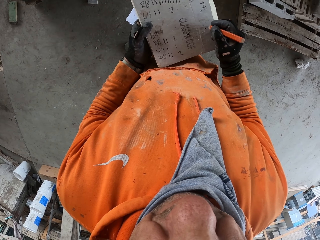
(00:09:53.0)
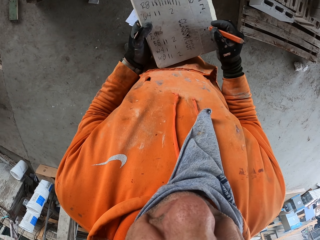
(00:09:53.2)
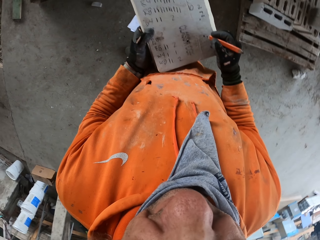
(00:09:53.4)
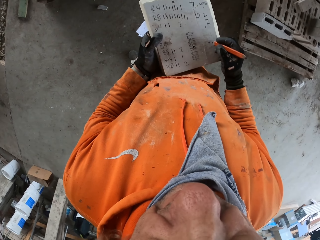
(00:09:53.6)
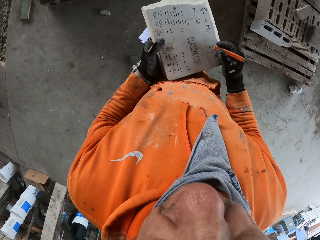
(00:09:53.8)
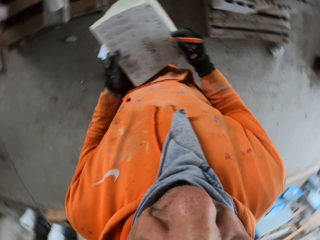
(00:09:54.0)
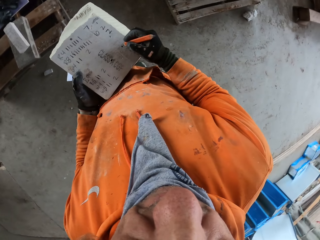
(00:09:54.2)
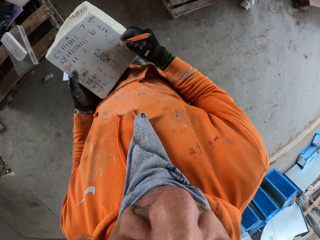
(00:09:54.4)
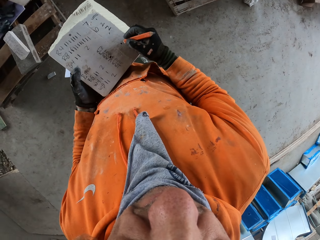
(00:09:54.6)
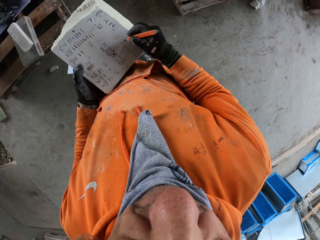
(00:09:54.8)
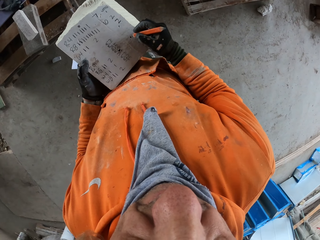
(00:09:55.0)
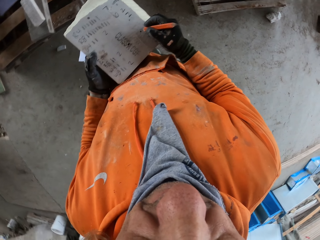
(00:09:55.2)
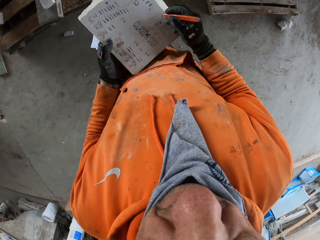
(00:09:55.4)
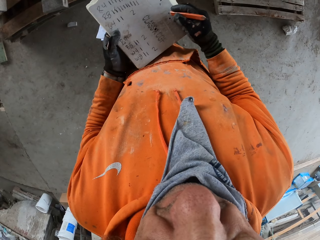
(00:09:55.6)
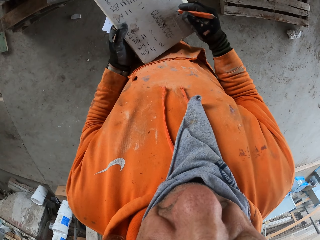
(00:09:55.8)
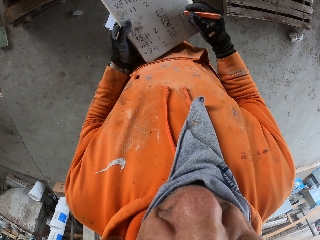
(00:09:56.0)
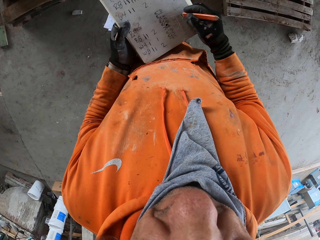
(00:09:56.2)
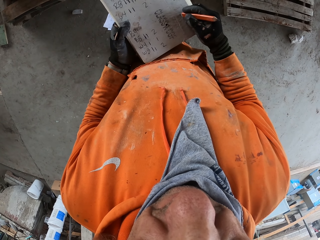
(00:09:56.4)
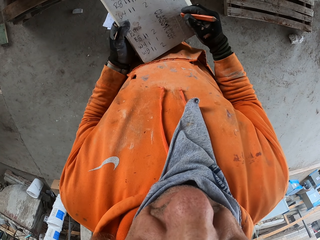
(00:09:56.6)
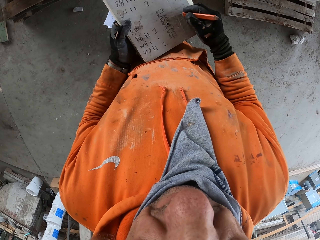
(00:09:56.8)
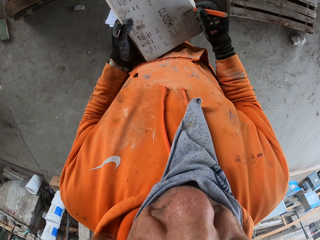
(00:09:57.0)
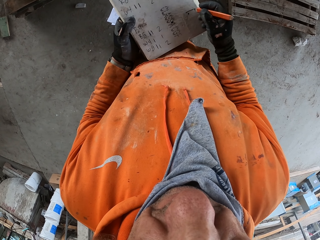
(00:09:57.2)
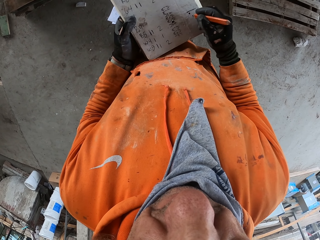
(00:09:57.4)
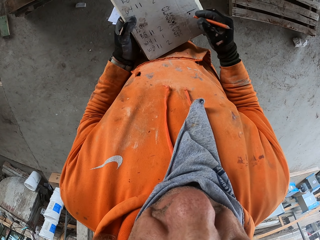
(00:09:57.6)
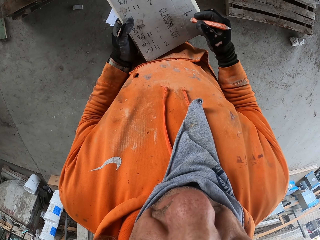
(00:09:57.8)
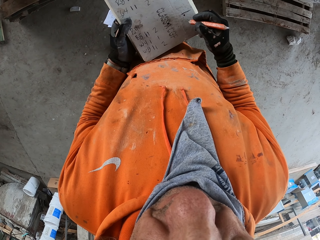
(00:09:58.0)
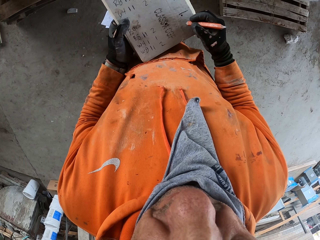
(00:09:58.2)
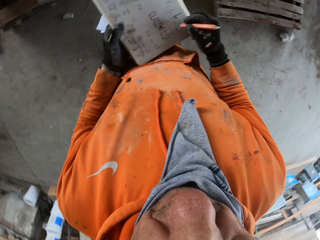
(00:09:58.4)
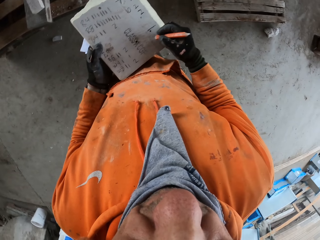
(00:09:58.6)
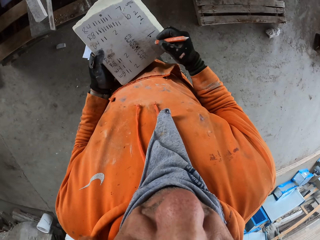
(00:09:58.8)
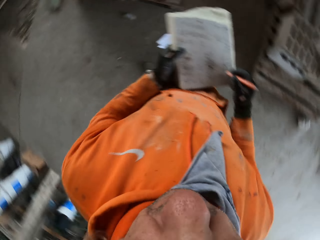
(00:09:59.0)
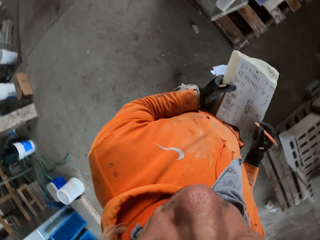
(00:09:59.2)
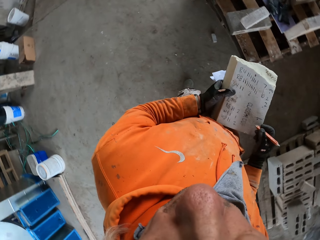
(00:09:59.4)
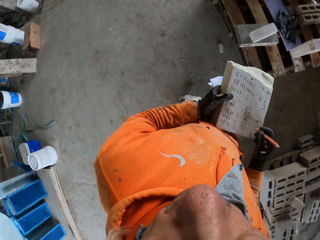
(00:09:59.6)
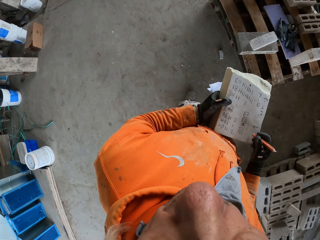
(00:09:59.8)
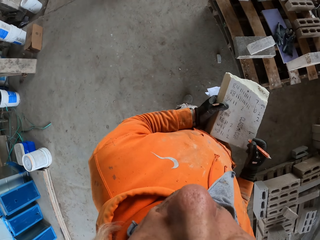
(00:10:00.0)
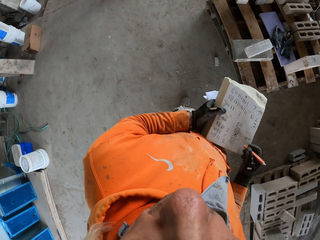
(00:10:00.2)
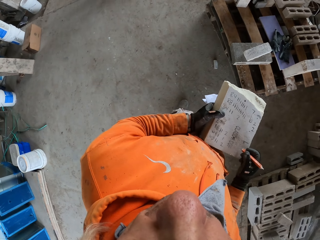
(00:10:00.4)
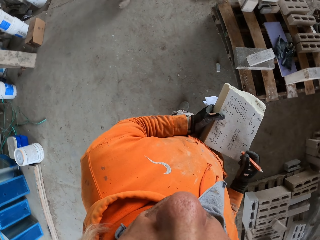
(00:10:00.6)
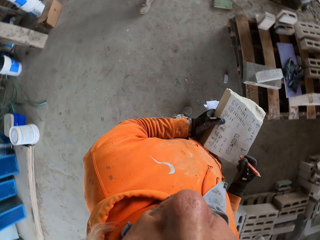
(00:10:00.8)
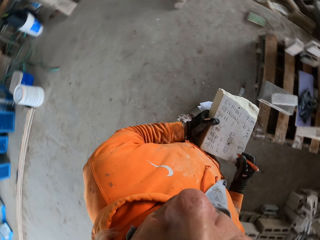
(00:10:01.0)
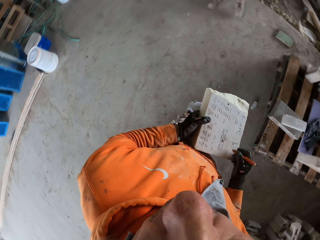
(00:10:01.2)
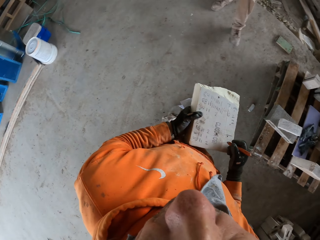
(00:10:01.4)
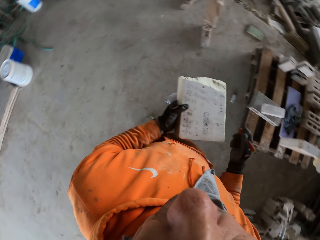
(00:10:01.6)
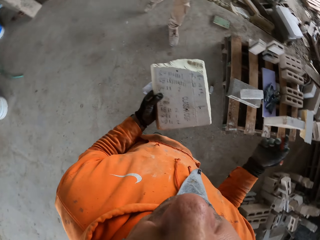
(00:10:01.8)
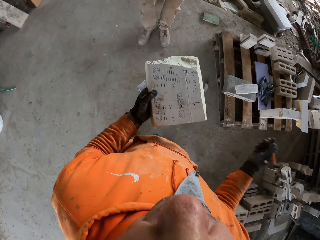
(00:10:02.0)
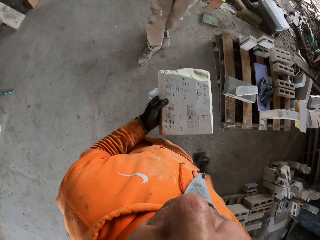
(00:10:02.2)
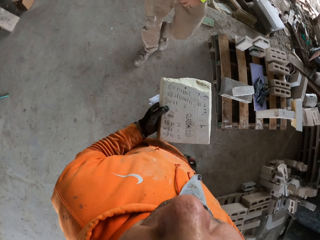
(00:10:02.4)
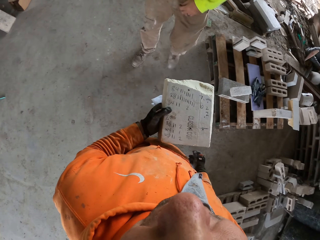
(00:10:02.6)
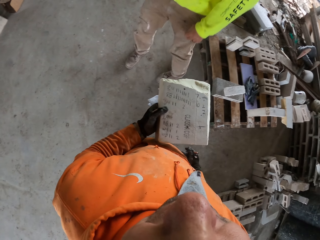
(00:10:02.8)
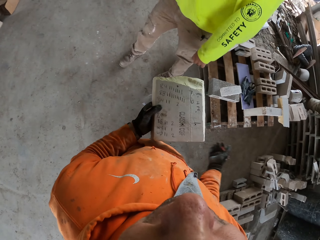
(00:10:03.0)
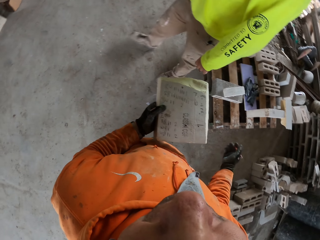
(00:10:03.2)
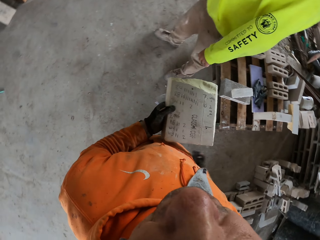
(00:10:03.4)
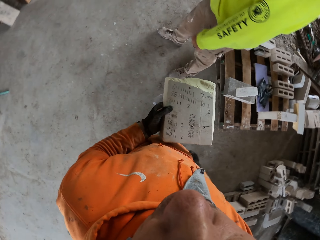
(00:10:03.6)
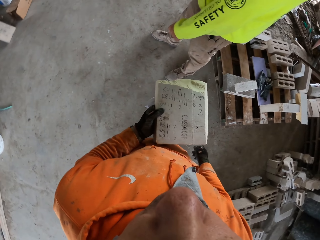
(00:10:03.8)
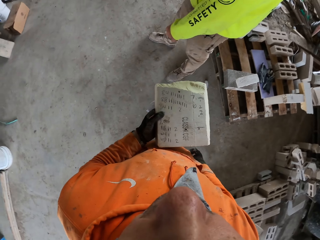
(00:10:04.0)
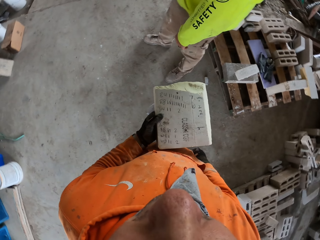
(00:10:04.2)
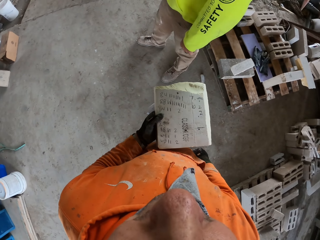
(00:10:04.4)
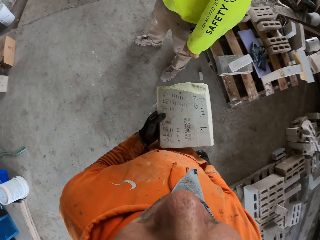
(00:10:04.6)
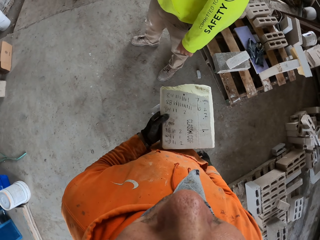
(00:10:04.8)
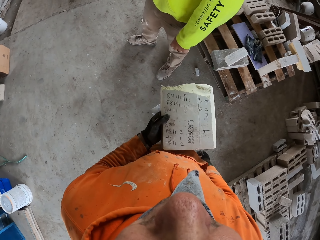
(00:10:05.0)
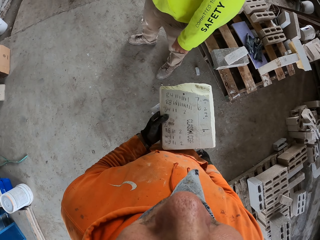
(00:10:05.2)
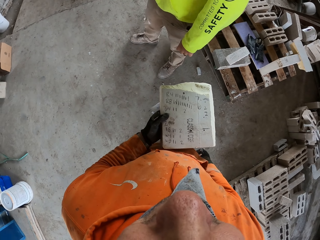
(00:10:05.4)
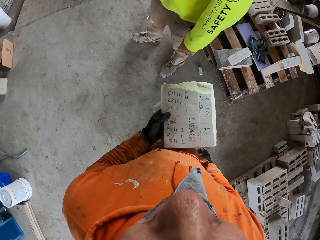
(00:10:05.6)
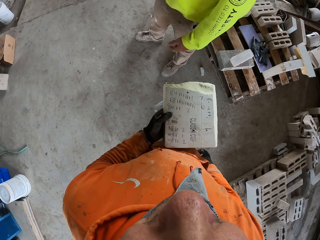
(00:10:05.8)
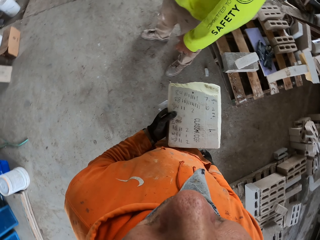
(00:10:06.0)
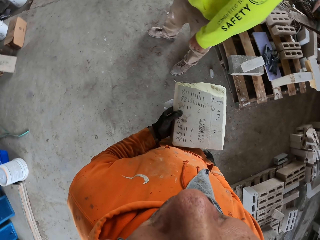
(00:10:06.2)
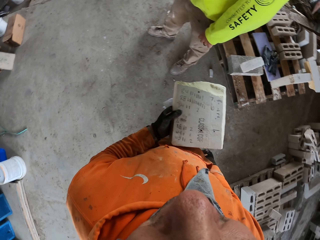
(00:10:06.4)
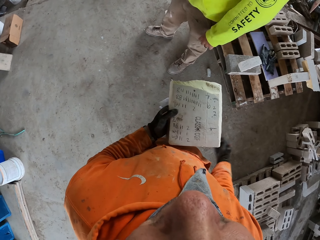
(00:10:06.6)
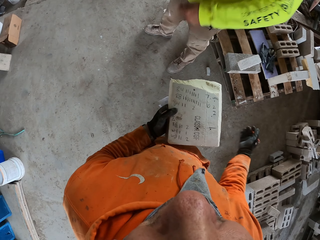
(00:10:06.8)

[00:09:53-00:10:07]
The camera wearer looks around a garage. They write on a box. They look around the garage. A man walks around the garage. The camera wearer talks to the man. The man looks around the room.

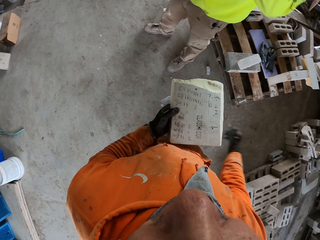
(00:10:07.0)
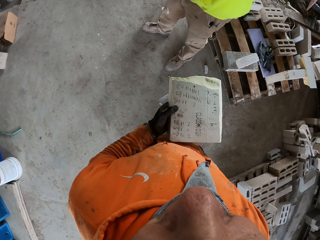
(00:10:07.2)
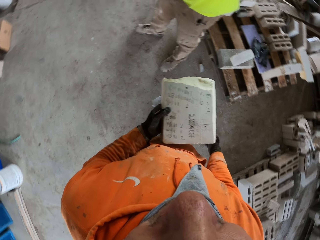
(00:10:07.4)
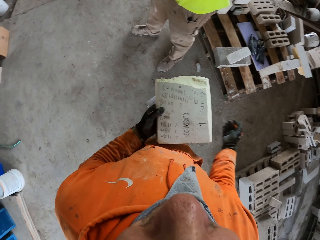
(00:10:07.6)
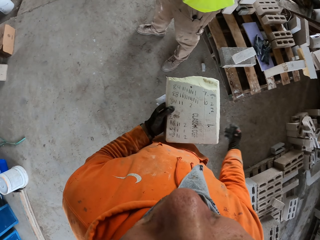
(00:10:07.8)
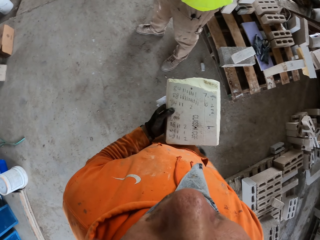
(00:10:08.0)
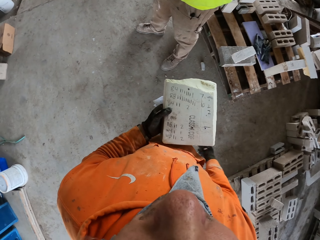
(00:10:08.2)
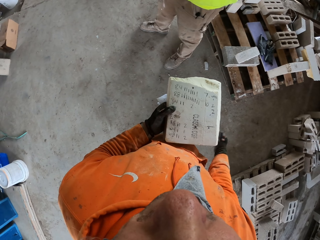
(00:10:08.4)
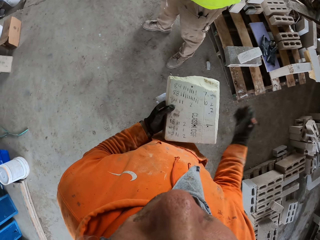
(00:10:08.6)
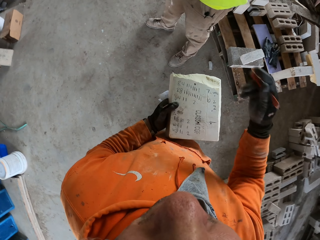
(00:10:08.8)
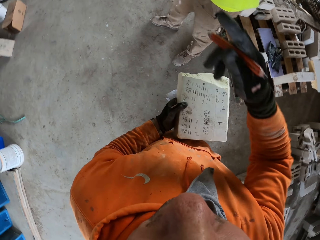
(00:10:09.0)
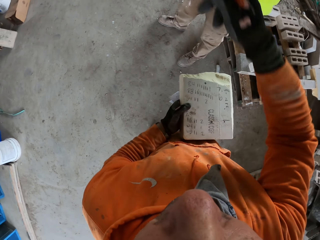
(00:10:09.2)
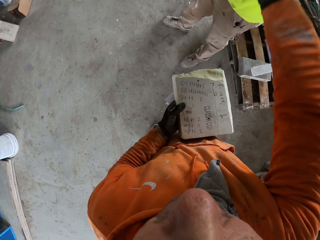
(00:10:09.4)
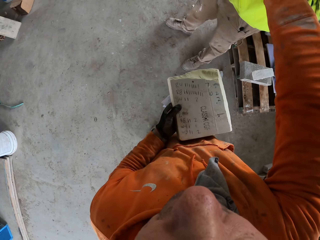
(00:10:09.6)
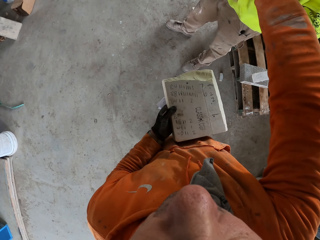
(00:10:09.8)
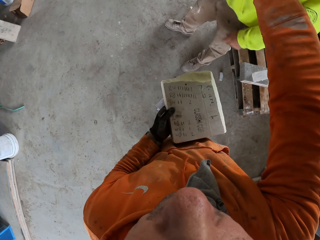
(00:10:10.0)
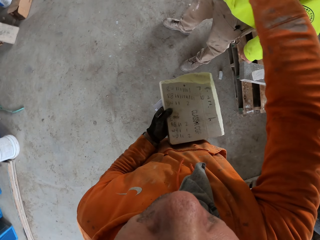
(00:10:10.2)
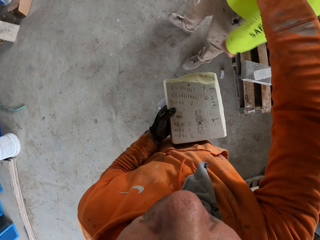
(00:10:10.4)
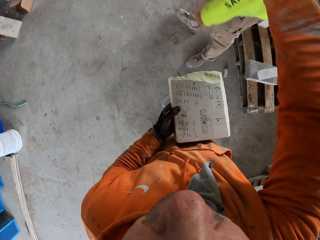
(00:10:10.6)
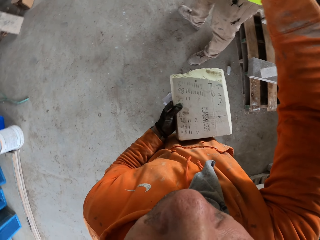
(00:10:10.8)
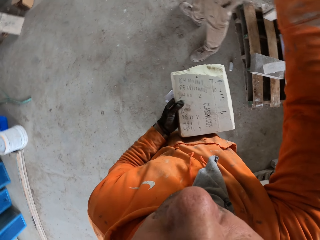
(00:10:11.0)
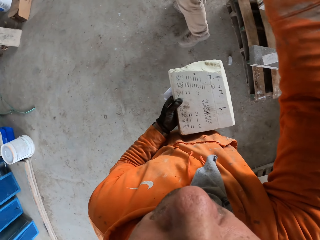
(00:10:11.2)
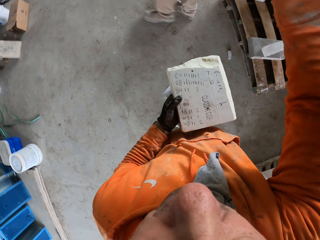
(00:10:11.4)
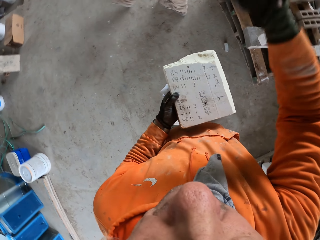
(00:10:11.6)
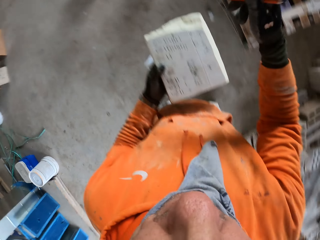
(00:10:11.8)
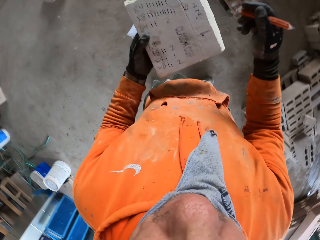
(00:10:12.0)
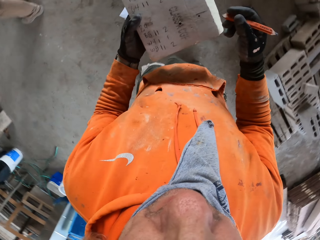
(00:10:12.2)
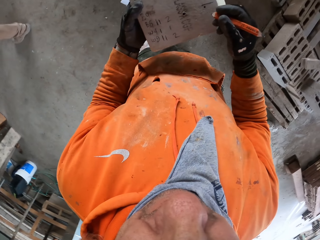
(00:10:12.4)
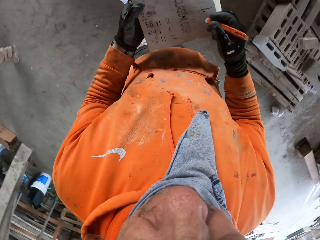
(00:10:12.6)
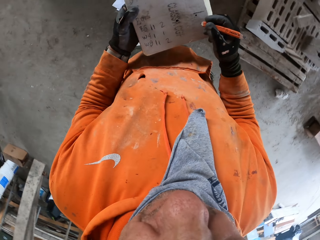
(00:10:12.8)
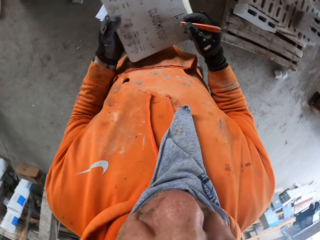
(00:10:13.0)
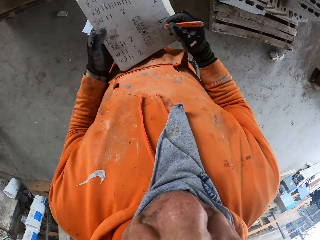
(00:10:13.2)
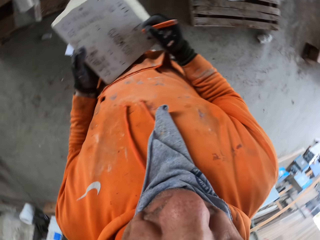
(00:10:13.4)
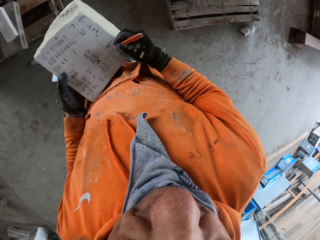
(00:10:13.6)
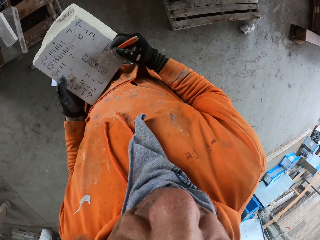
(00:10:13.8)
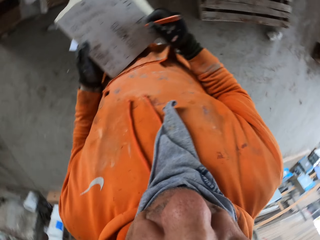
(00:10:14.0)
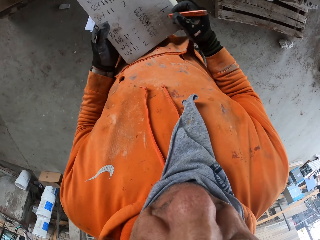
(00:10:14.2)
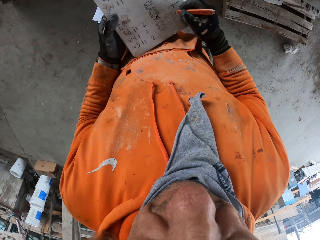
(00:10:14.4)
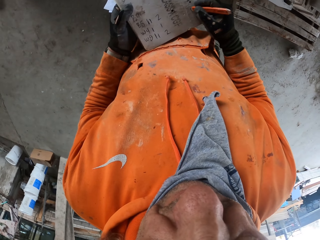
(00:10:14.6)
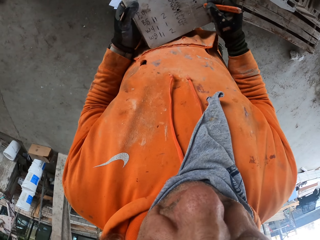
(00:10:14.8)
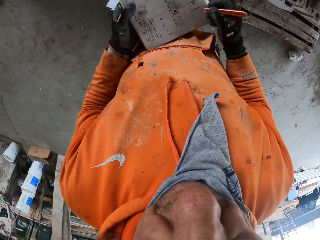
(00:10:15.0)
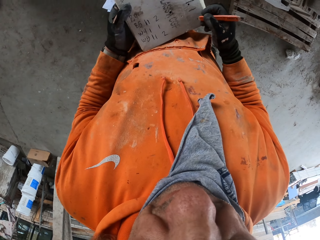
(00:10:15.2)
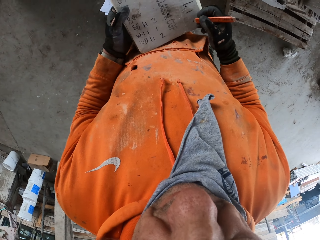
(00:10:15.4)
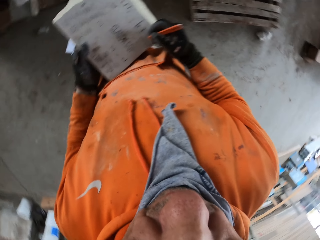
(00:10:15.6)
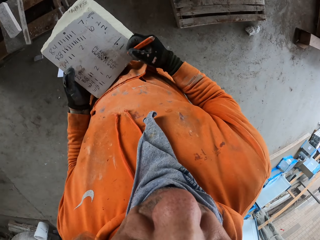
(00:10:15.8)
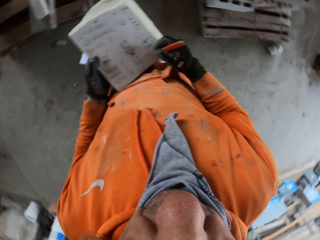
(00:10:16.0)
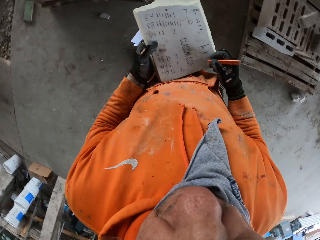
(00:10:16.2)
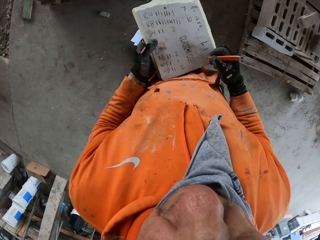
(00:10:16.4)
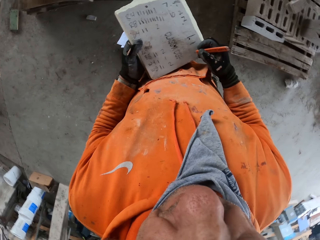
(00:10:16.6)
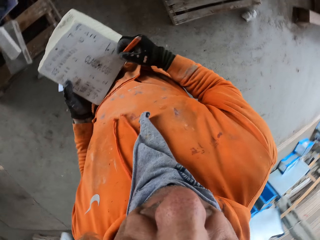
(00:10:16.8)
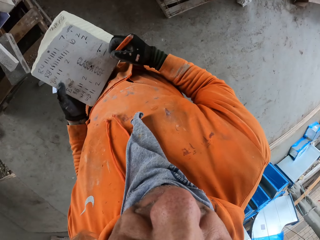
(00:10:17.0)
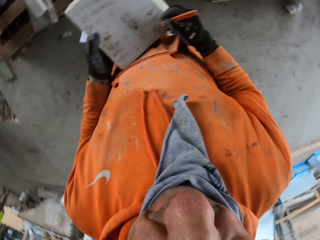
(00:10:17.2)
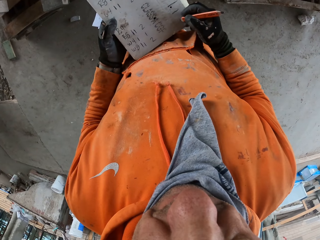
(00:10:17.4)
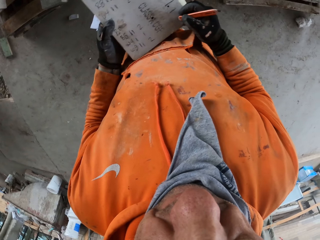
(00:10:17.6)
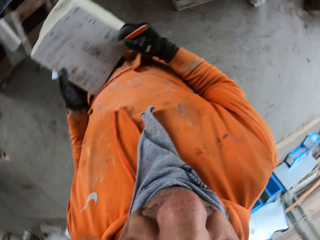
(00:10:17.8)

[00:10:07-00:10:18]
The camera wearer talks to a man. The man interacts with the camera wearer. The camera wearer points at a garage. The man walks around the garage. The camera wearer writes the figures on a piece of wood. They look around the garage. They look around the garage.
